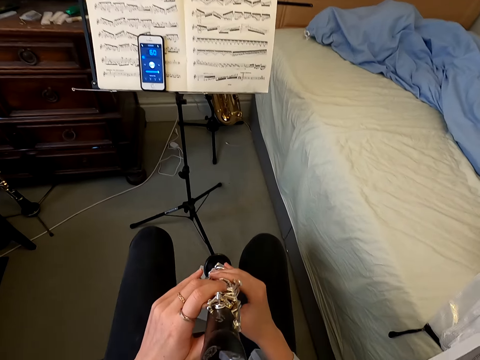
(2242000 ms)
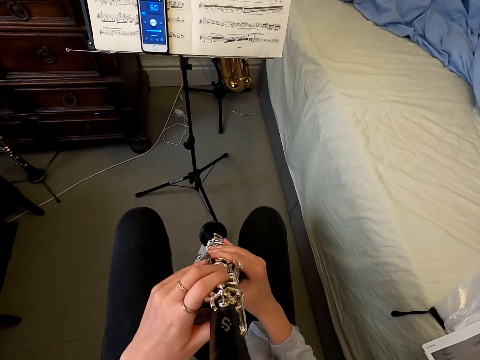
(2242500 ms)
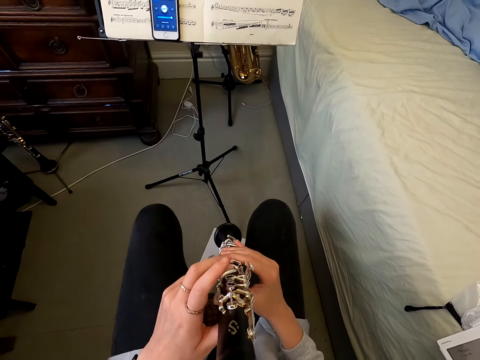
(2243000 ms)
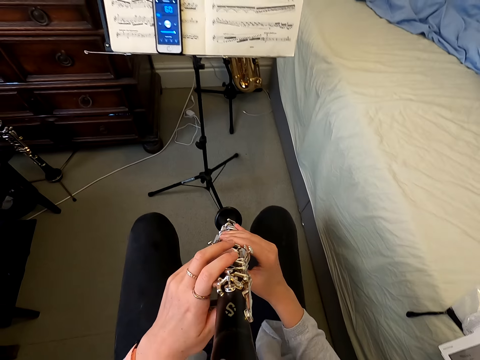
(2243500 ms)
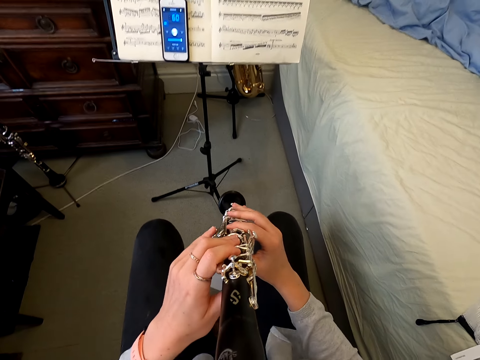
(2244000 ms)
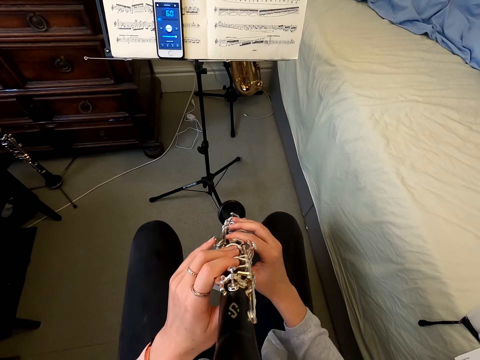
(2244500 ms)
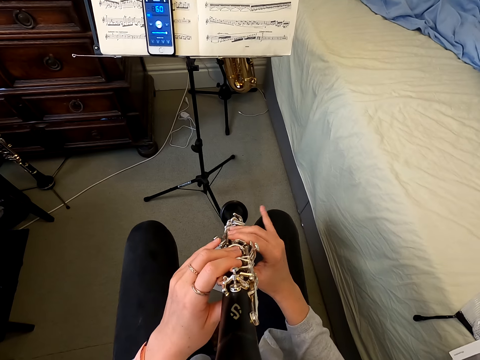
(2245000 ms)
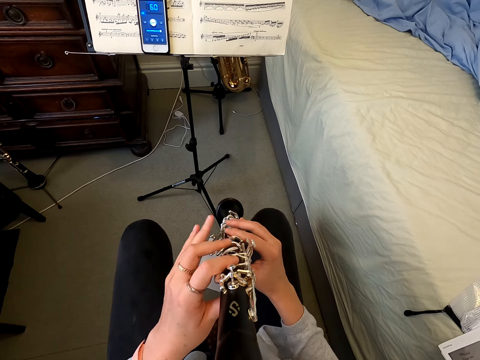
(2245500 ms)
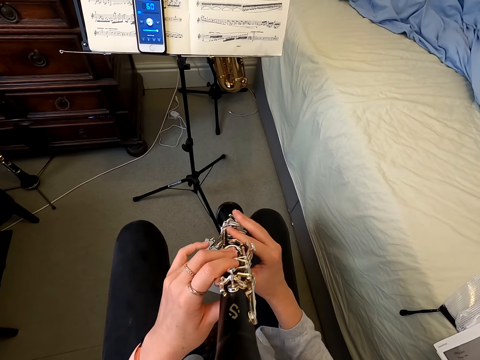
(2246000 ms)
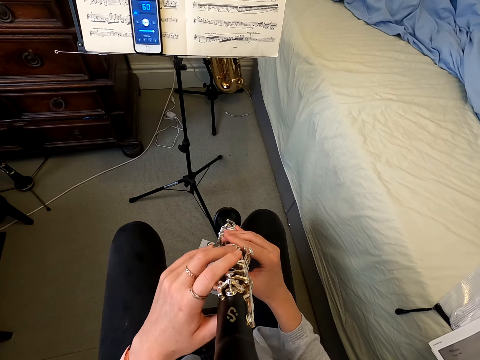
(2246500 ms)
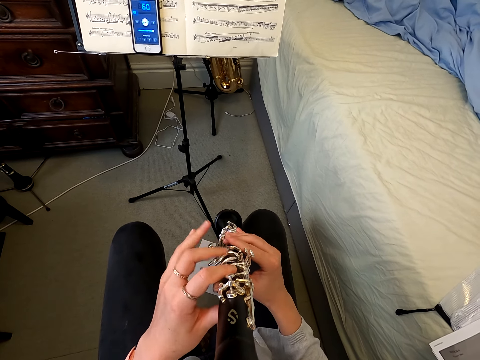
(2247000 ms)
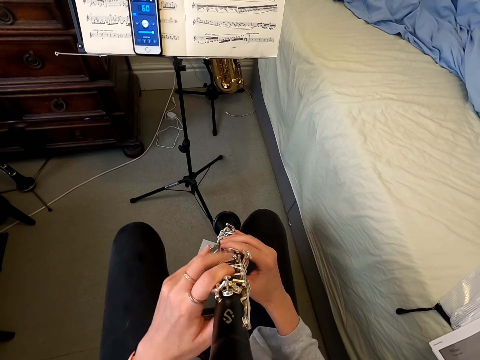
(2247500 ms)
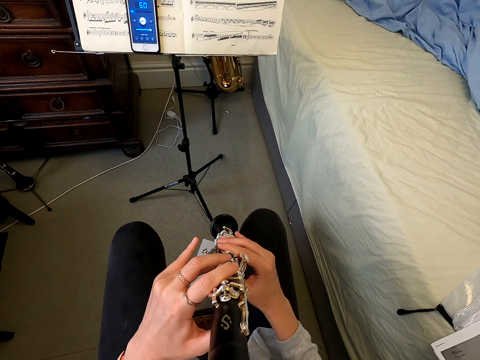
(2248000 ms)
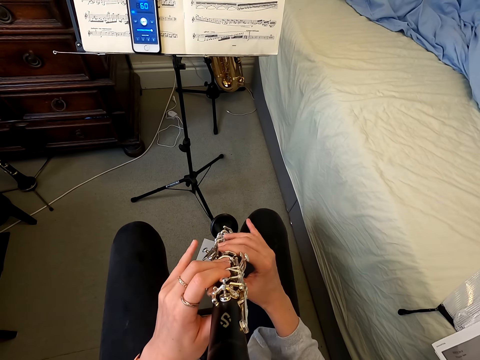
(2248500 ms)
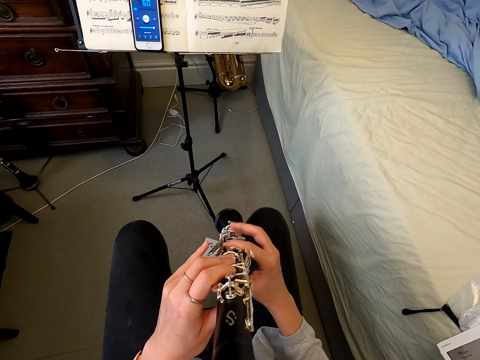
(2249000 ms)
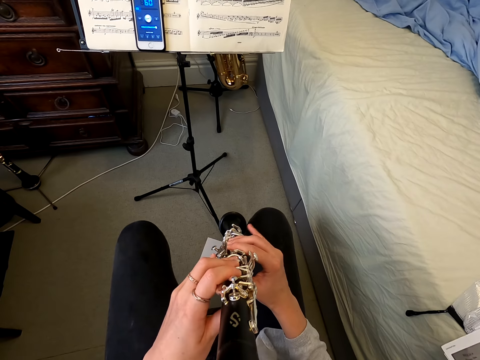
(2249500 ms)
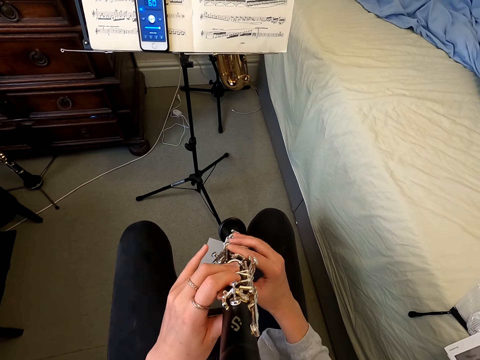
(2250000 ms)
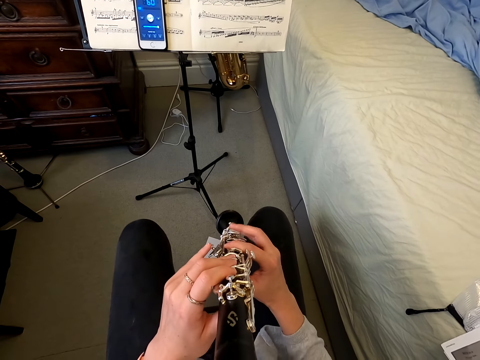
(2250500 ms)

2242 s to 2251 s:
The camera wearer plays the clarinet.

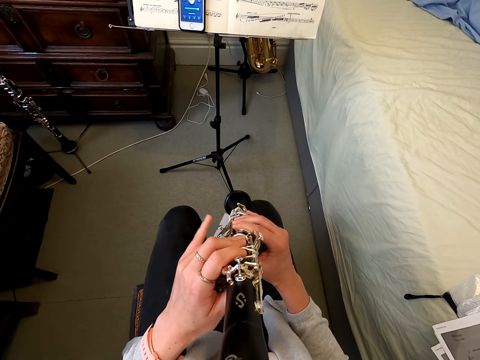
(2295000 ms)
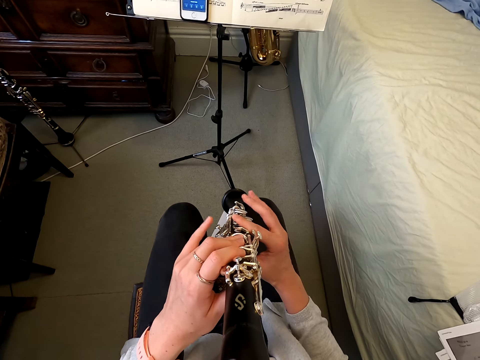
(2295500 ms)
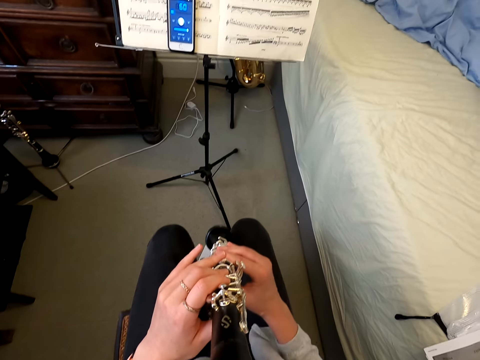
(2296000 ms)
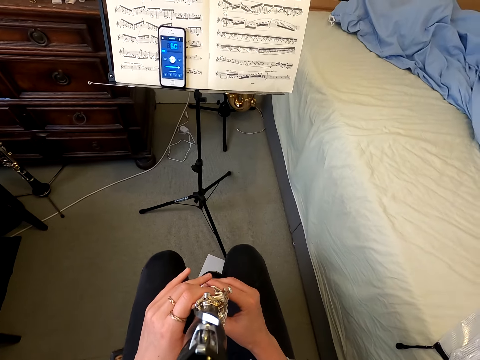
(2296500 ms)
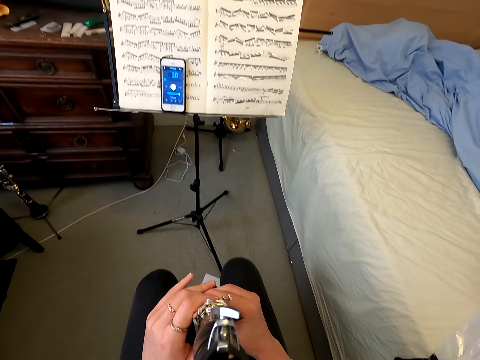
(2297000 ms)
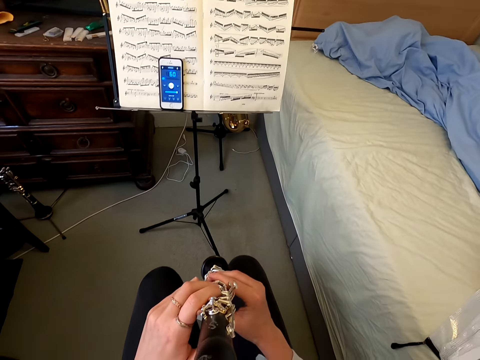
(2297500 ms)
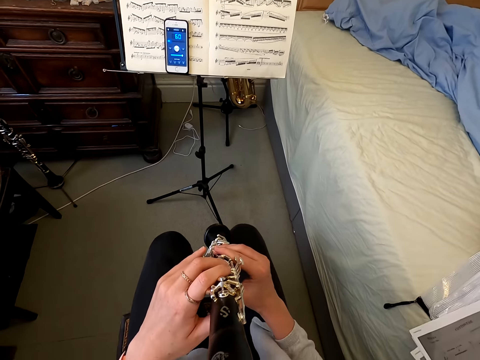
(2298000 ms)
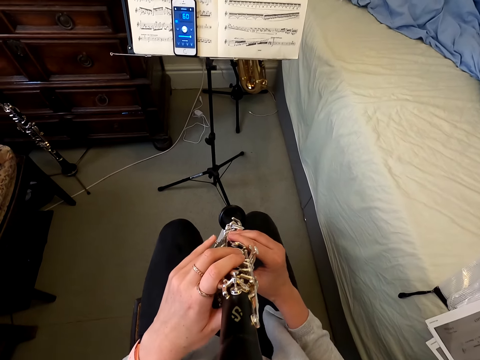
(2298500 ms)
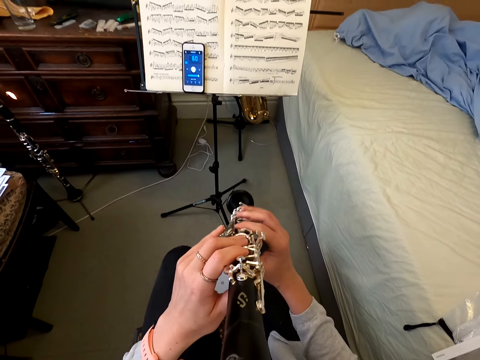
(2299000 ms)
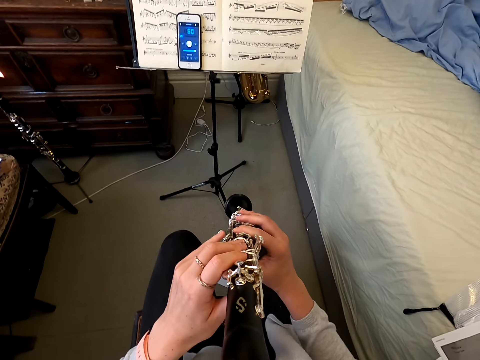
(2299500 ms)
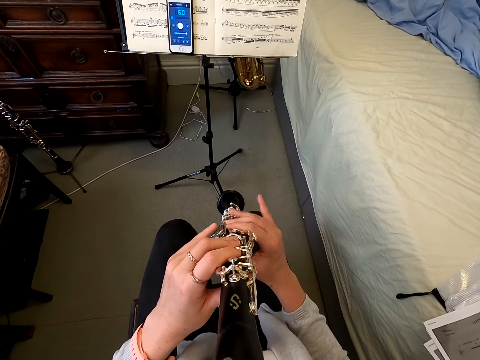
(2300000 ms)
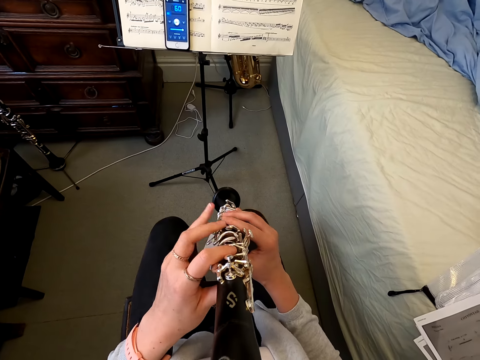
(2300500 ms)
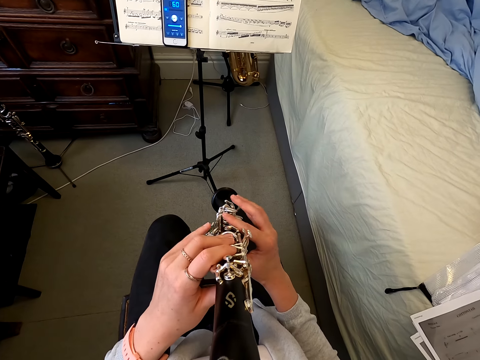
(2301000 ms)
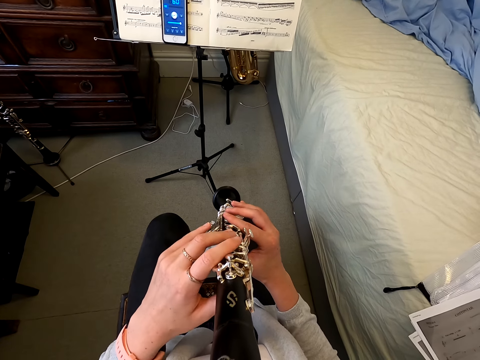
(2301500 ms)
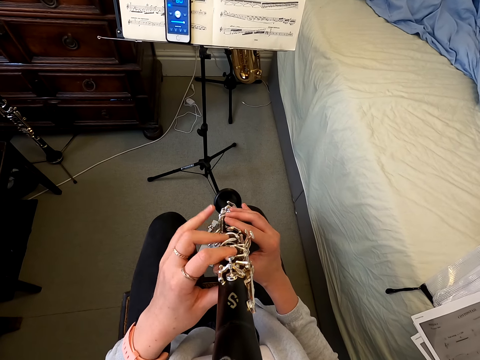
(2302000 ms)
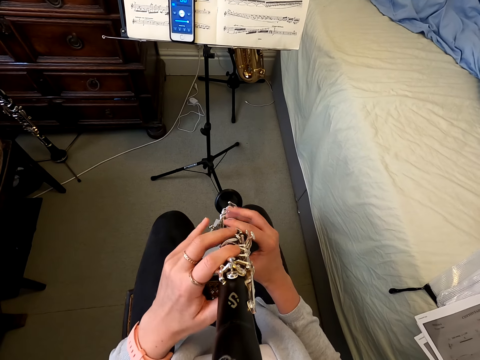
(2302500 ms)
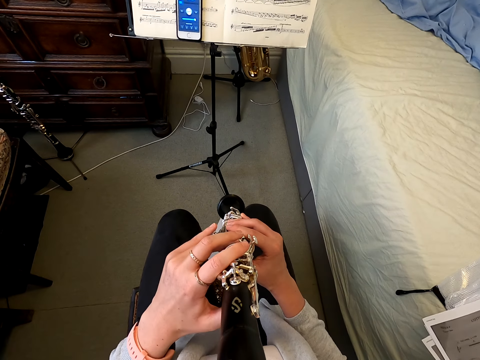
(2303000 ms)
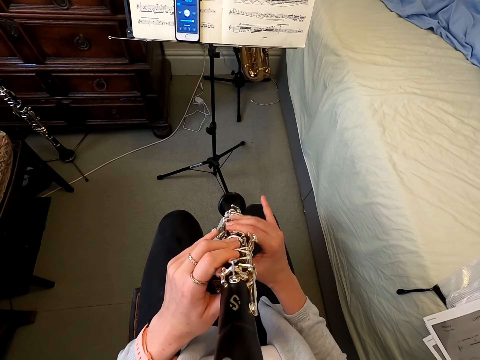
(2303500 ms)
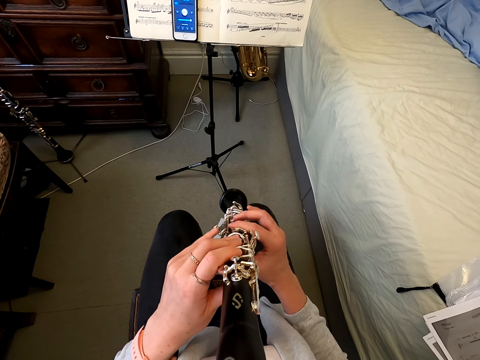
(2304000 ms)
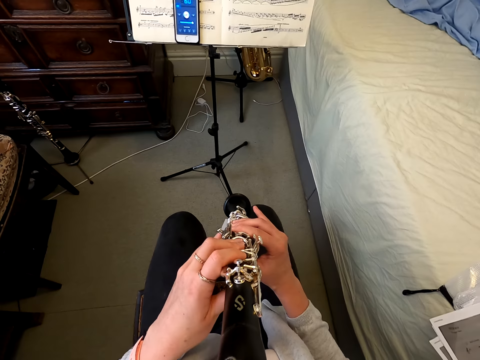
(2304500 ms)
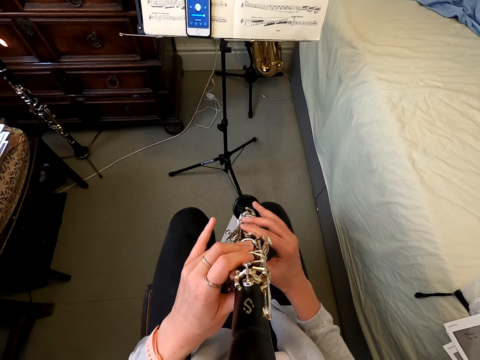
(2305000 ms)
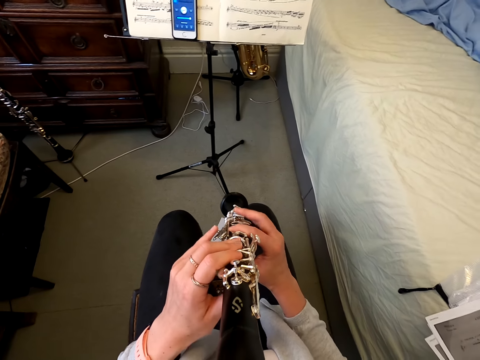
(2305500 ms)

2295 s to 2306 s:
The camera wearer holds a reed instrument. They play the reed instrument.

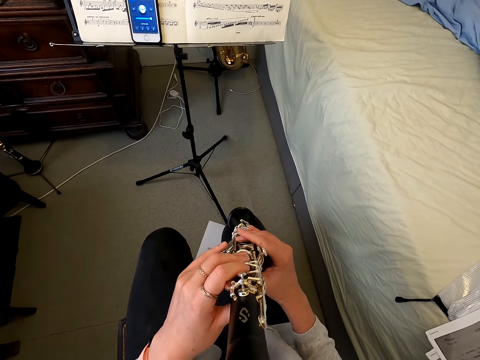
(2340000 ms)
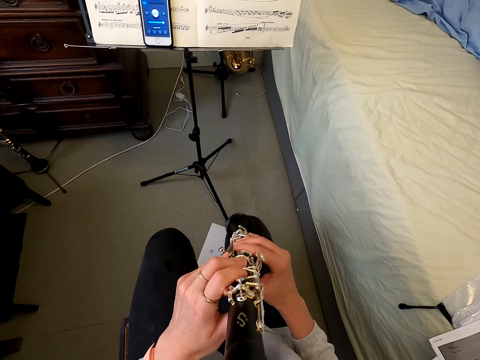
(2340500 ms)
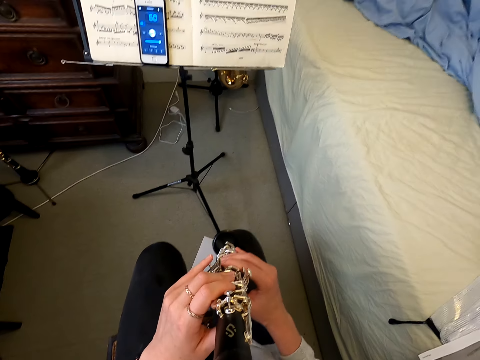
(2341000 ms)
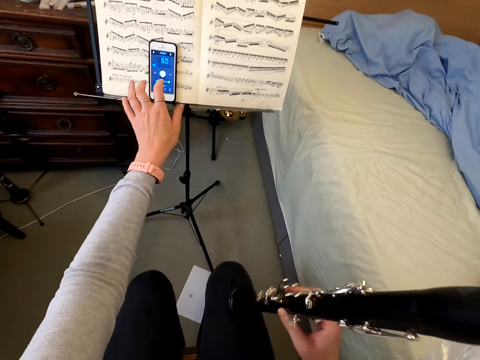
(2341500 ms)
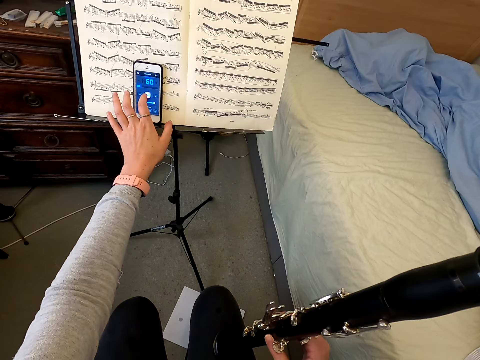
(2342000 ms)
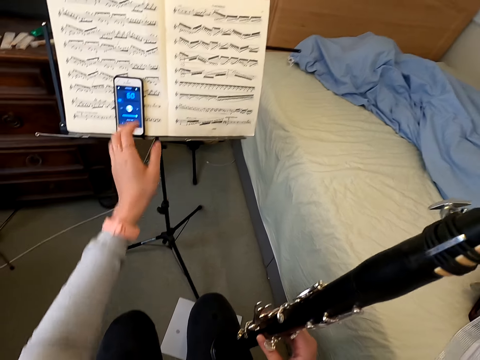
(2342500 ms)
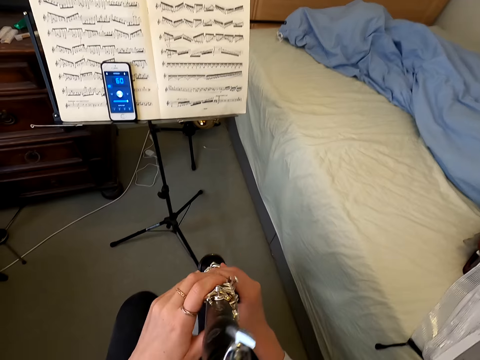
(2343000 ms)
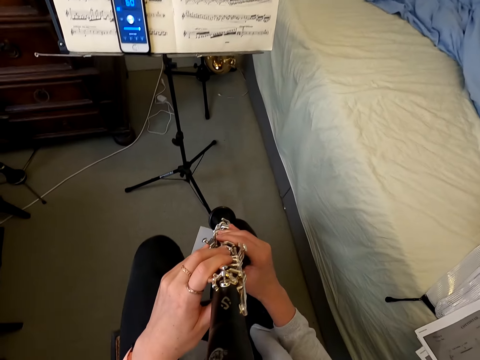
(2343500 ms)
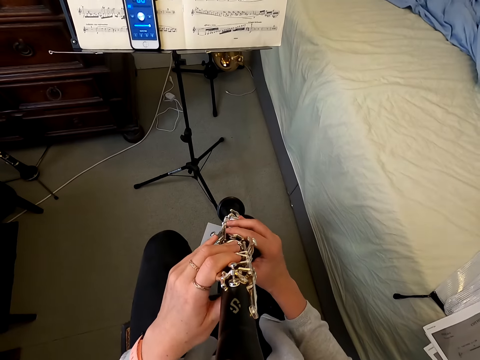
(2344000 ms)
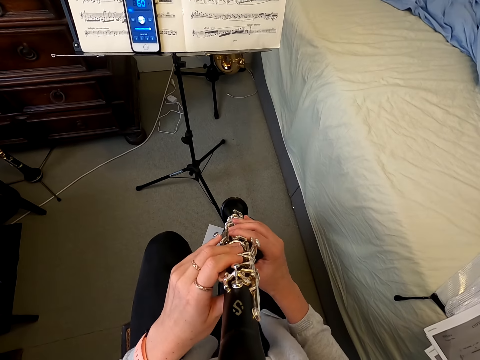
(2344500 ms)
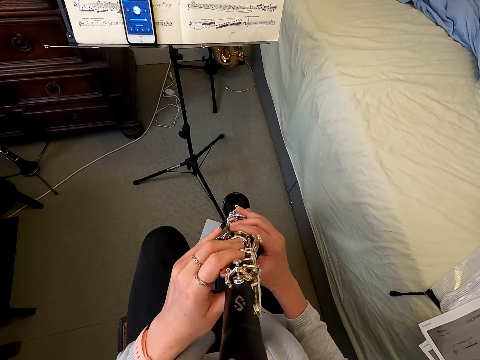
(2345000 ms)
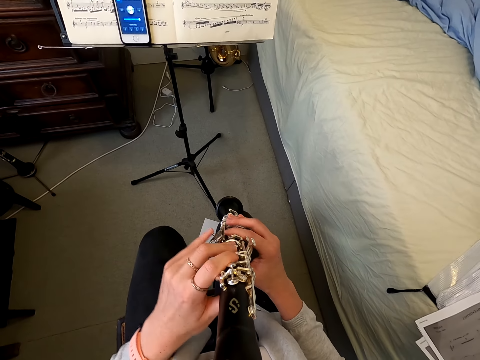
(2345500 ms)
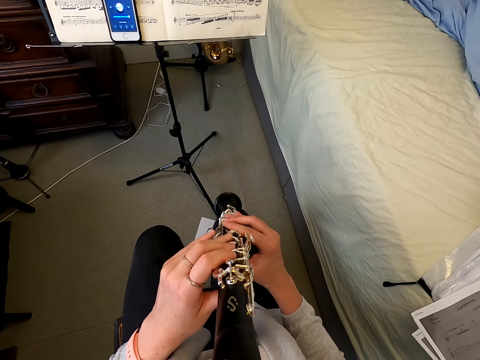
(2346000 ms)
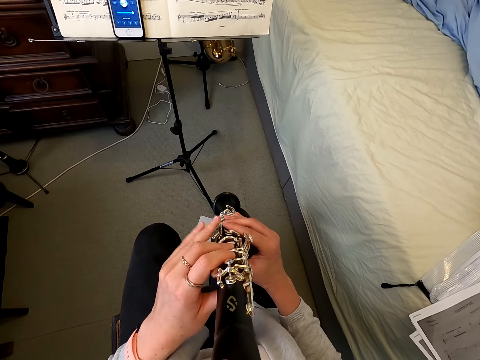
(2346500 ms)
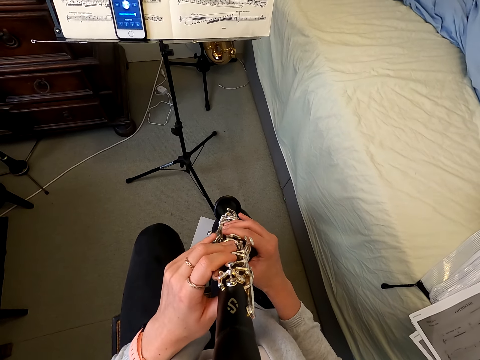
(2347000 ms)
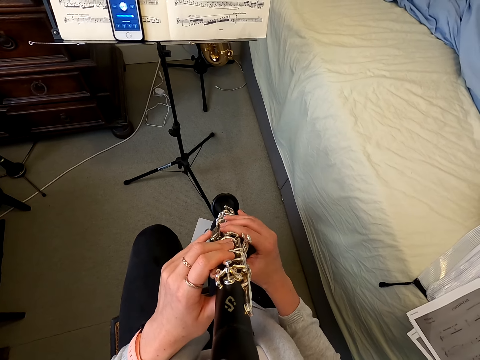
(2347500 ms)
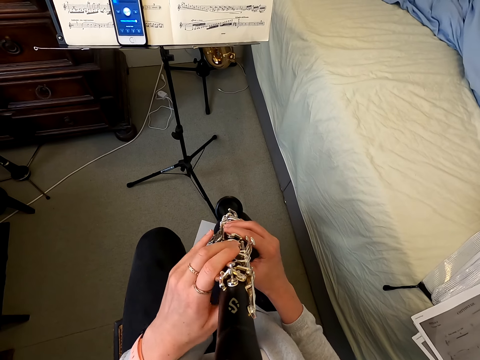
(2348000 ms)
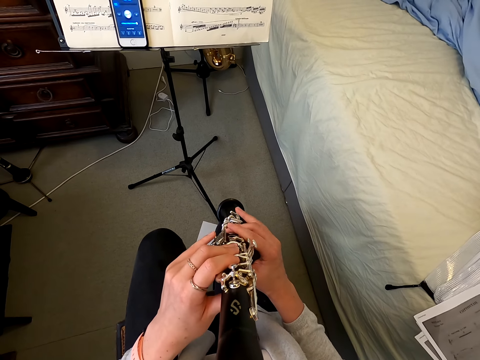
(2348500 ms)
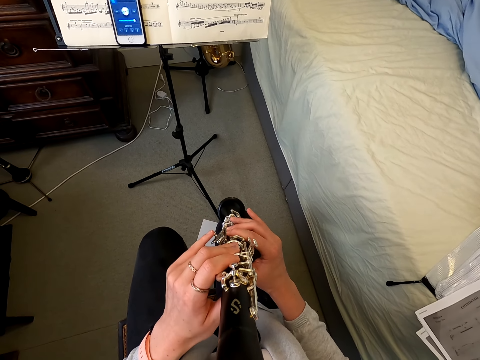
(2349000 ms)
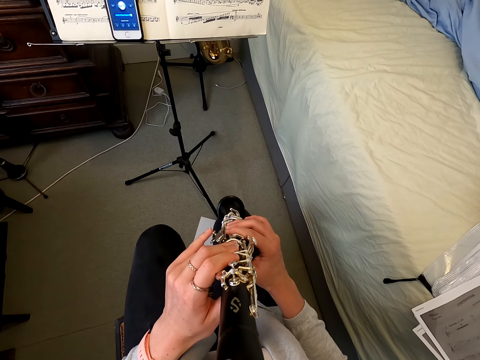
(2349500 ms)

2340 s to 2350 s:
The camera wearer touches her cellphone. They play the clarinet.
